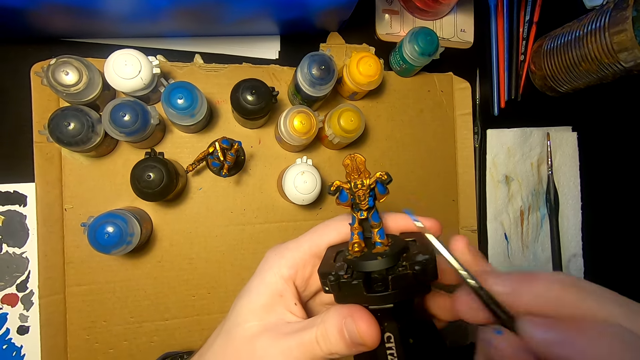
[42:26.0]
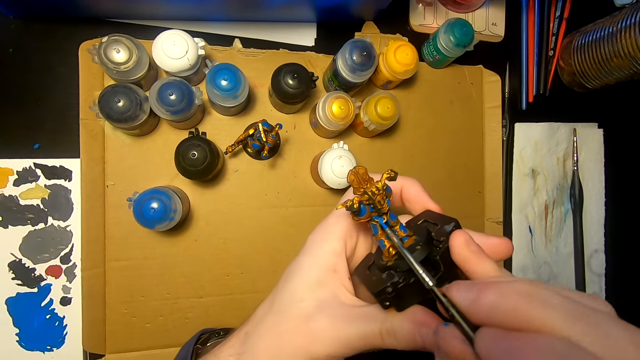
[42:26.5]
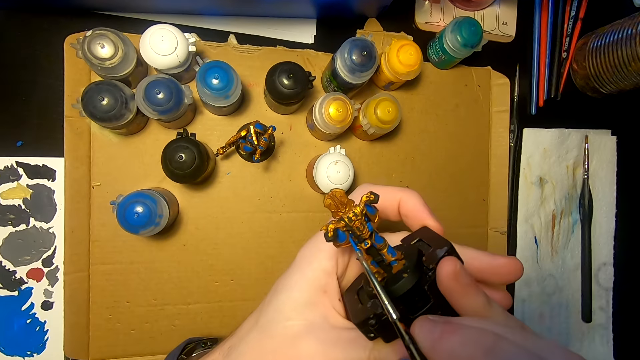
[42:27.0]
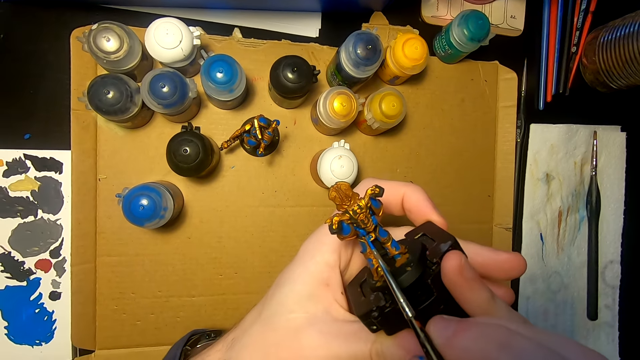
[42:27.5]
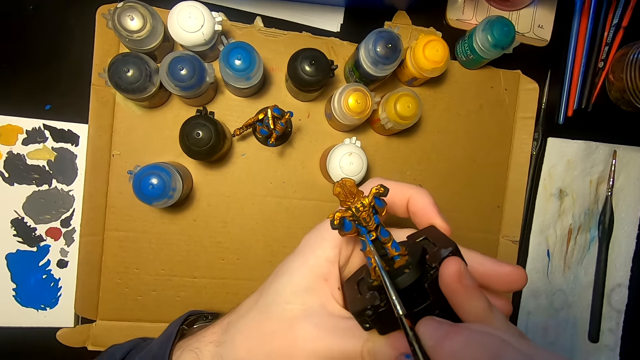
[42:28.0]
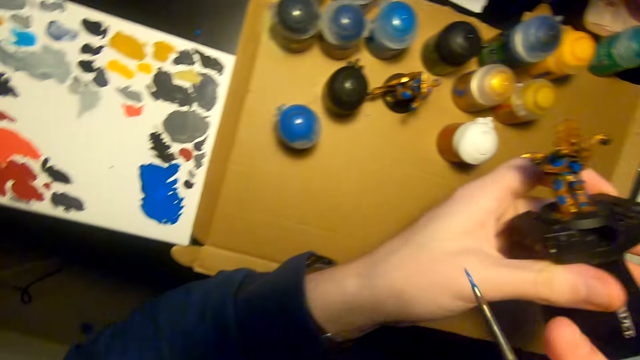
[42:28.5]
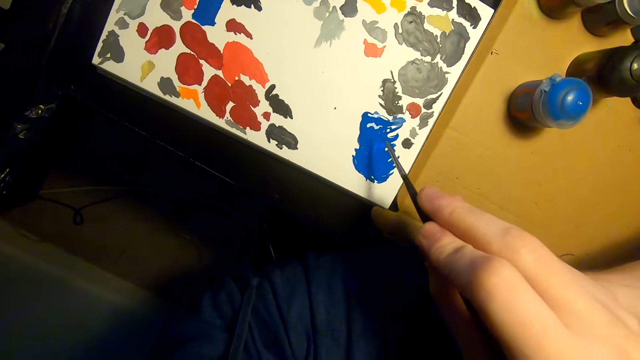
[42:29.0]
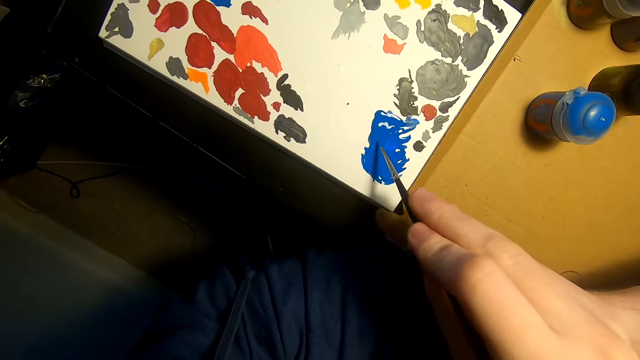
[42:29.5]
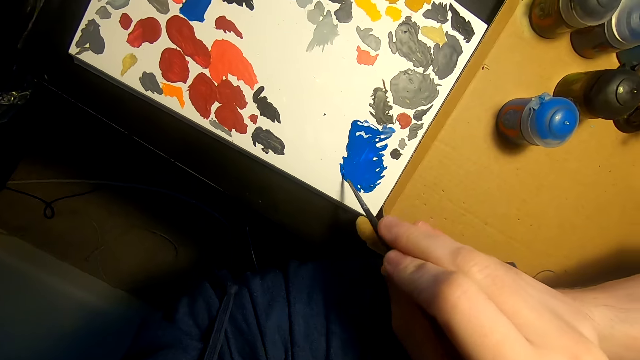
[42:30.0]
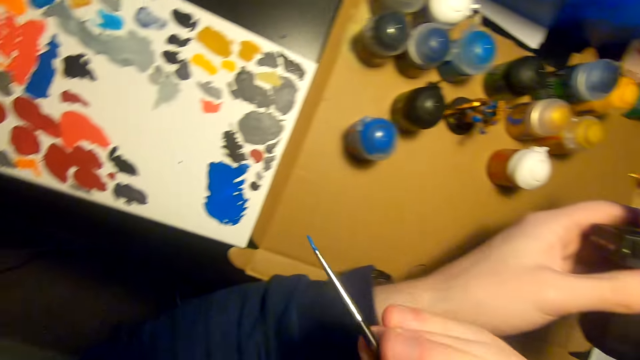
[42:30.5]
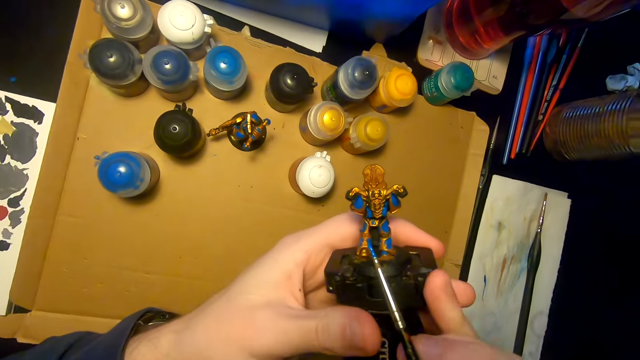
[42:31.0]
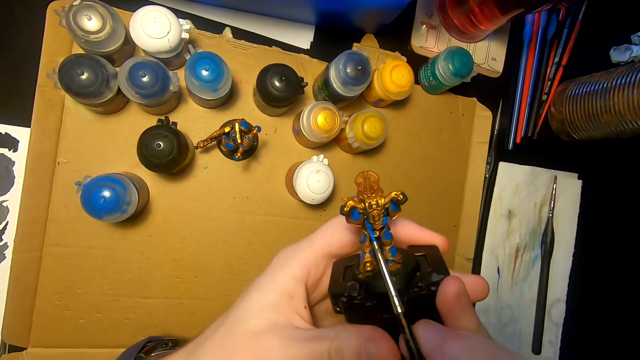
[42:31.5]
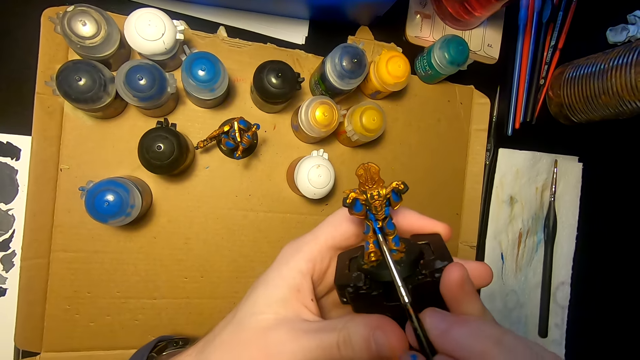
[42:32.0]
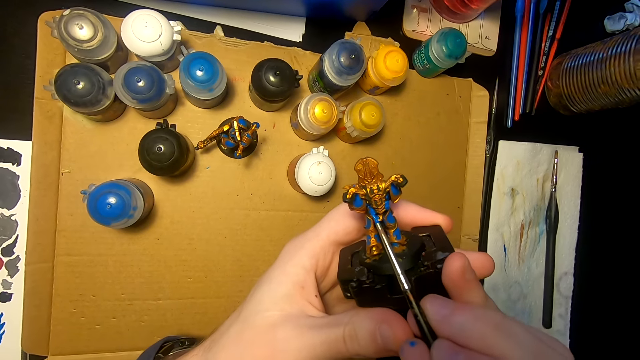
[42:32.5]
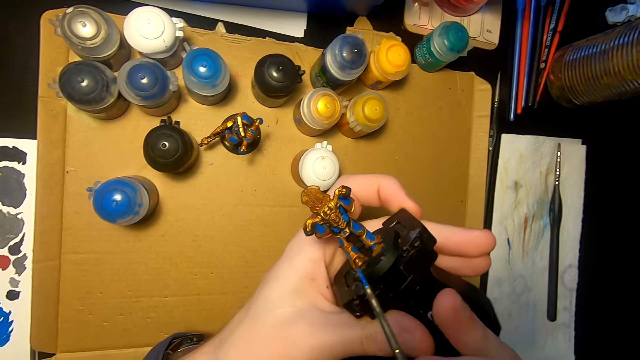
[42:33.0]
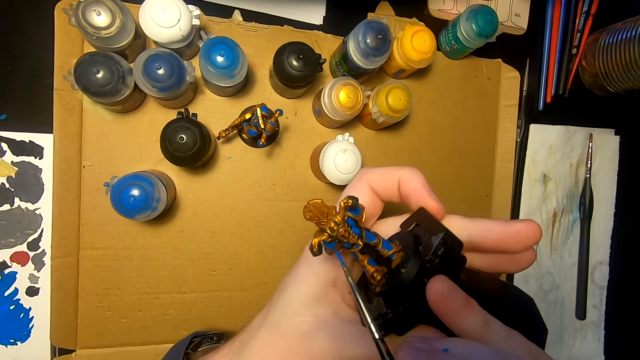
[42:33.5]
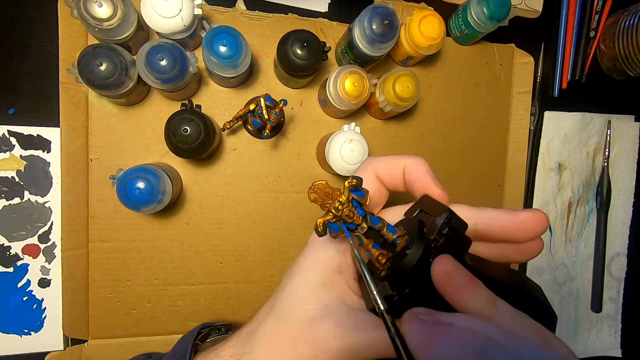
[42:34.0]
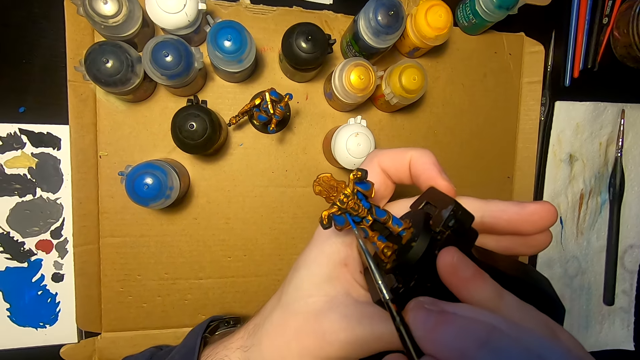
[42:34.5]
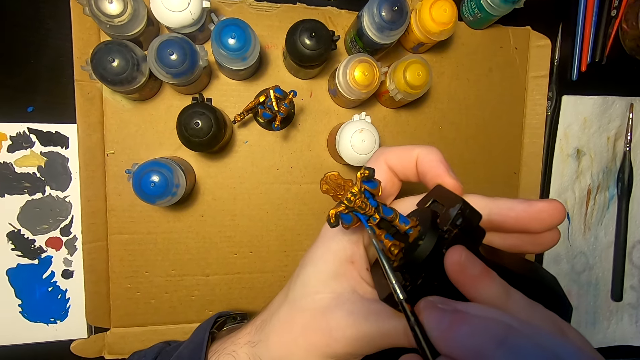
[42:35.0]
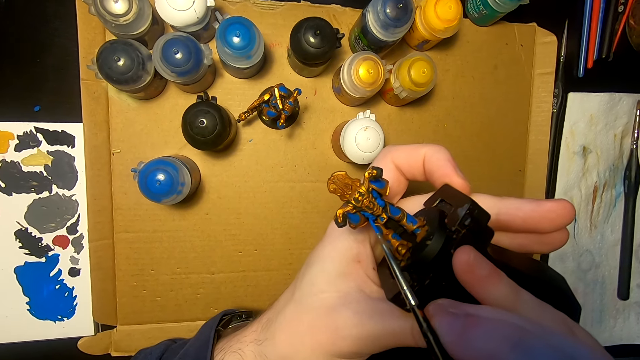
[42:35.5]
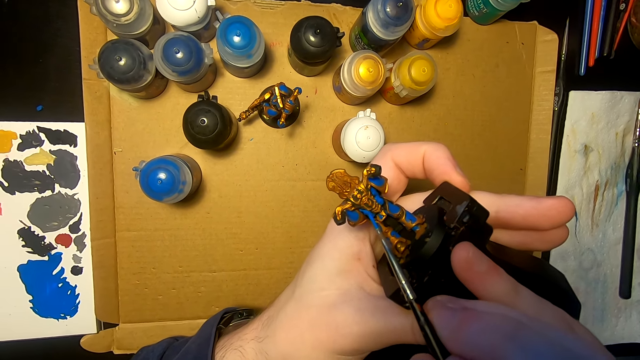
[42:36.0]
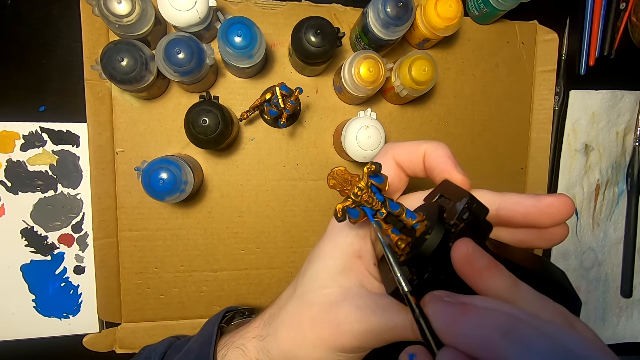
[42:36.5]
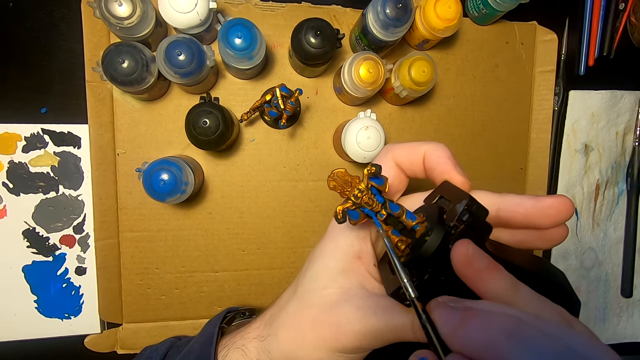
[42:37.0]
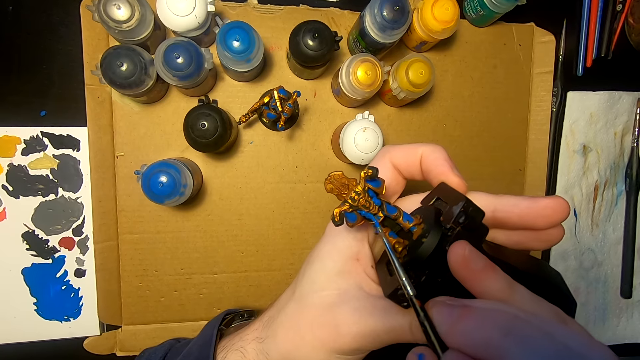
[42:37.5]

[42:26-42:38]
The camera wearer lifts the right hand. They paint a figurine with a paintbrush or pen brush. They move the right hand. They rub the pen brush on the paint. They dip the paintbrush in the paint. They lift the right hand. They paint the figurine with the paintbrush. They paint it again.

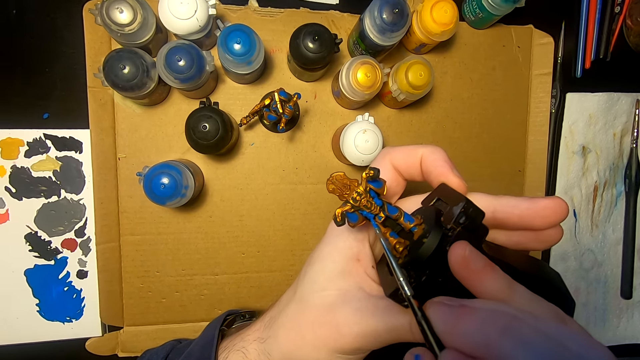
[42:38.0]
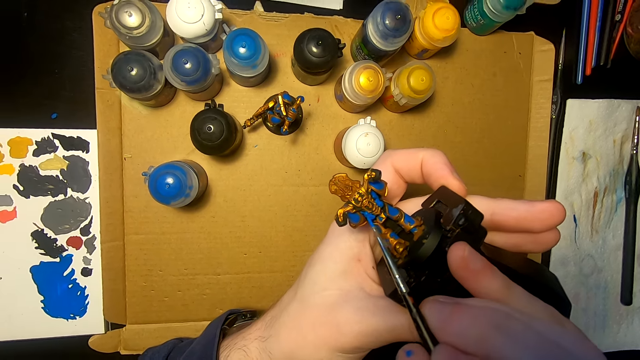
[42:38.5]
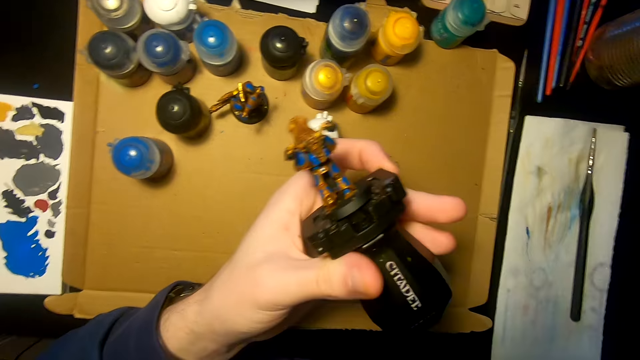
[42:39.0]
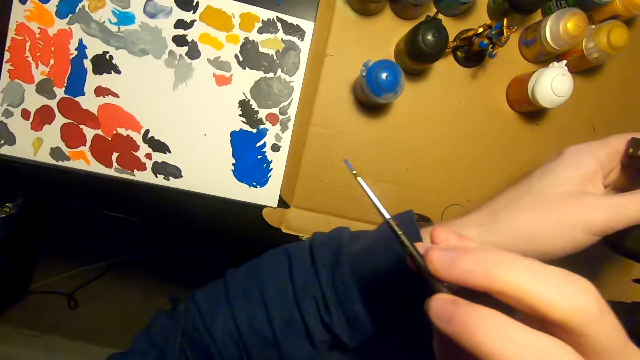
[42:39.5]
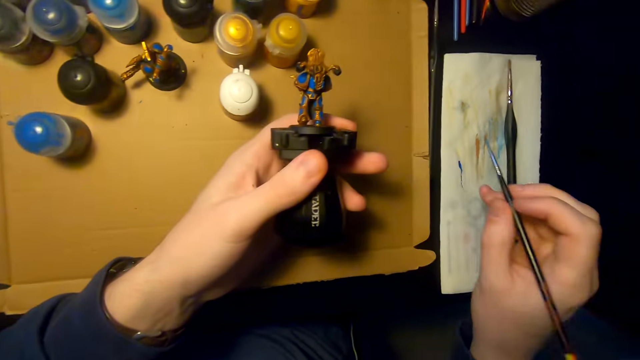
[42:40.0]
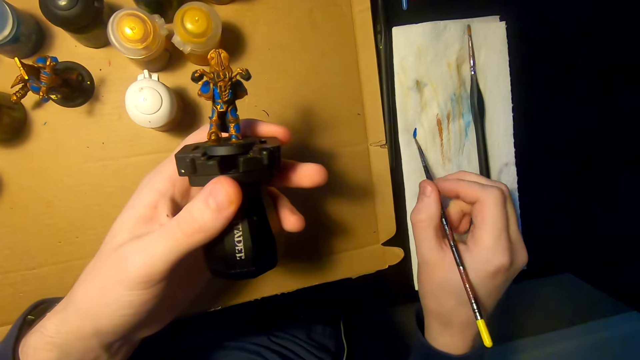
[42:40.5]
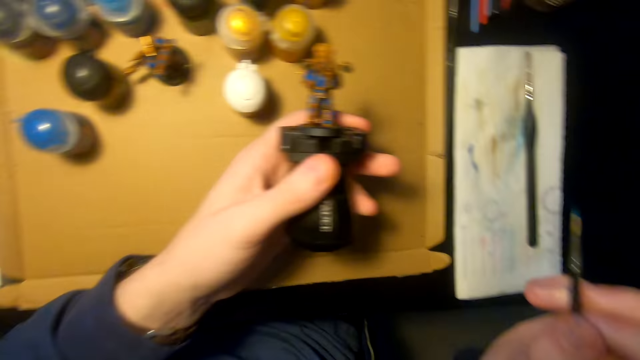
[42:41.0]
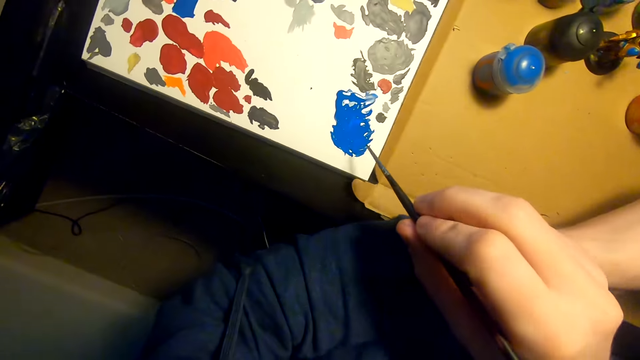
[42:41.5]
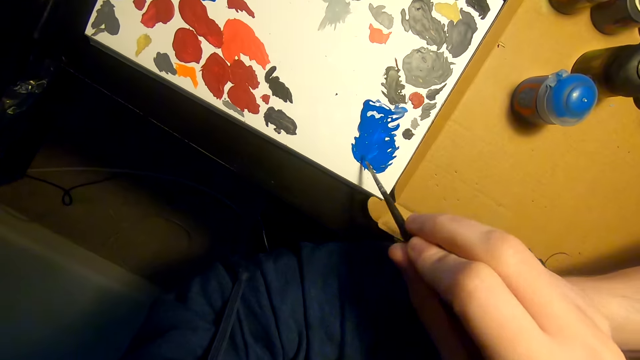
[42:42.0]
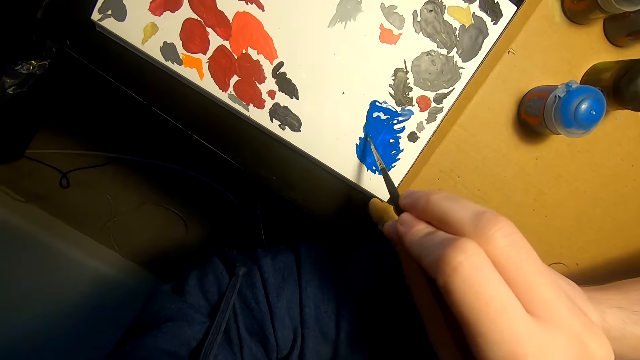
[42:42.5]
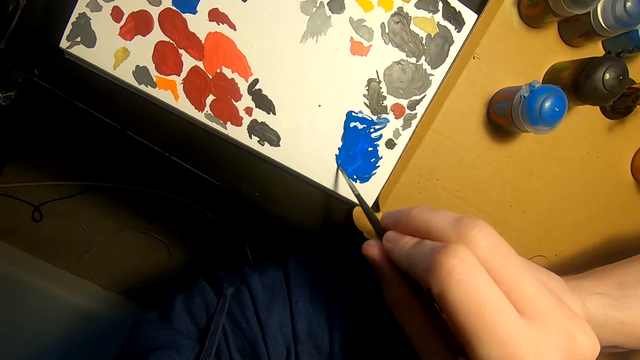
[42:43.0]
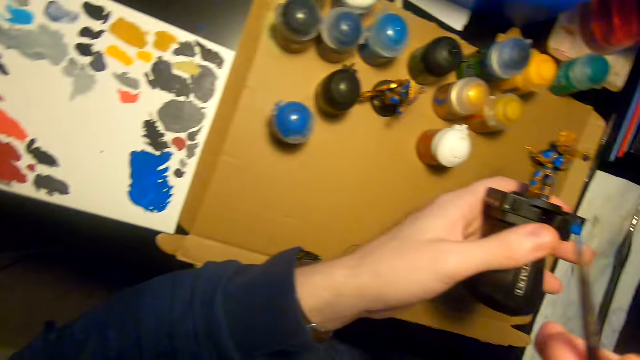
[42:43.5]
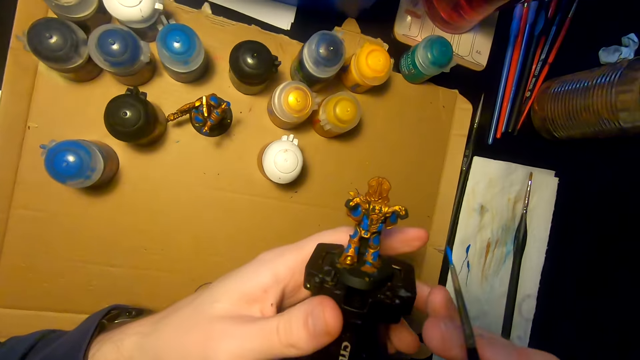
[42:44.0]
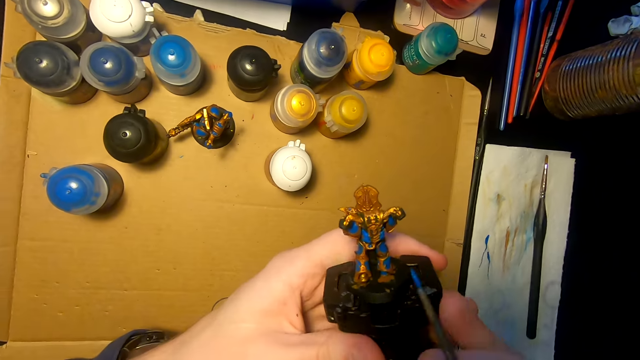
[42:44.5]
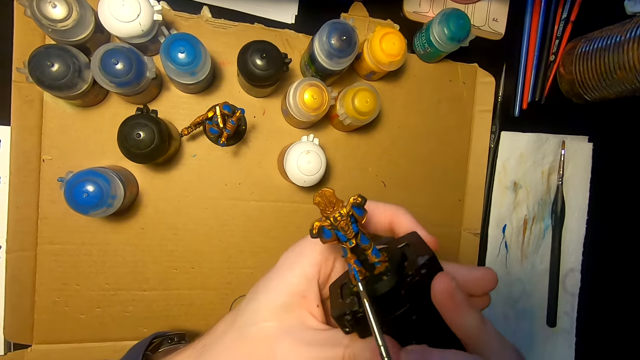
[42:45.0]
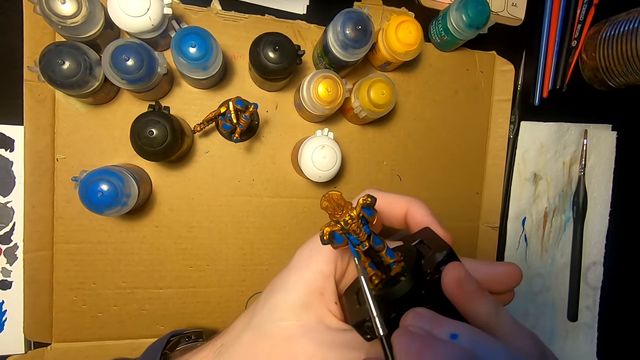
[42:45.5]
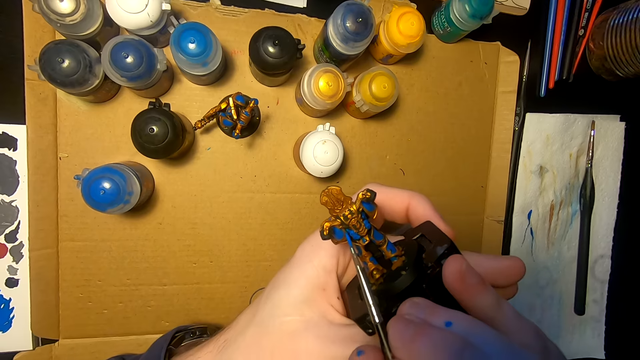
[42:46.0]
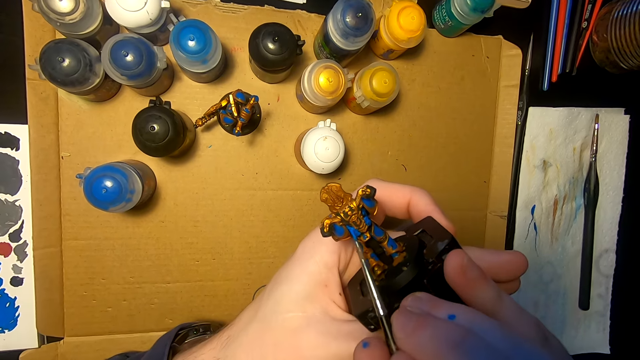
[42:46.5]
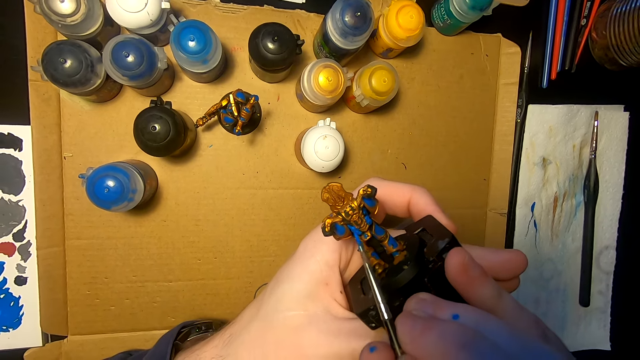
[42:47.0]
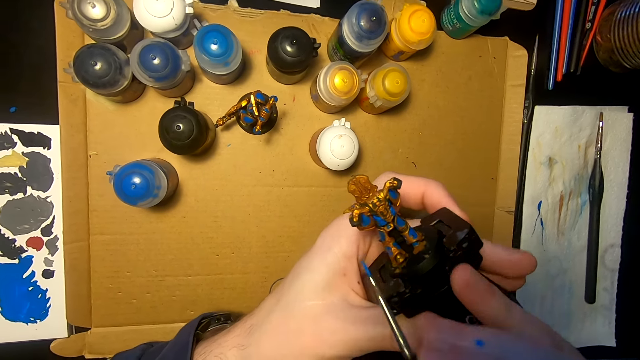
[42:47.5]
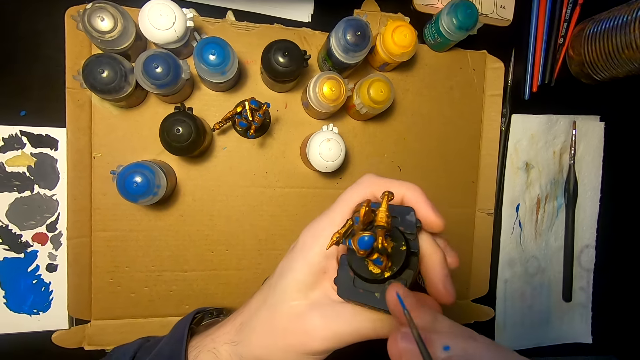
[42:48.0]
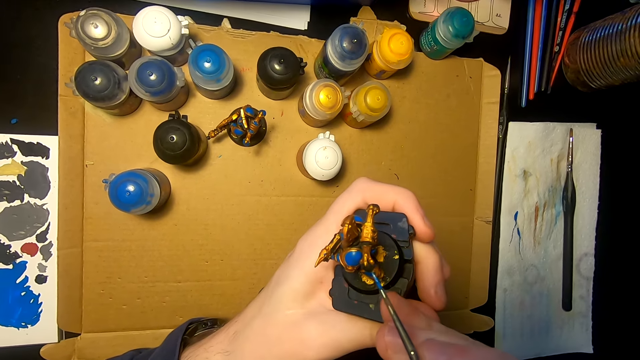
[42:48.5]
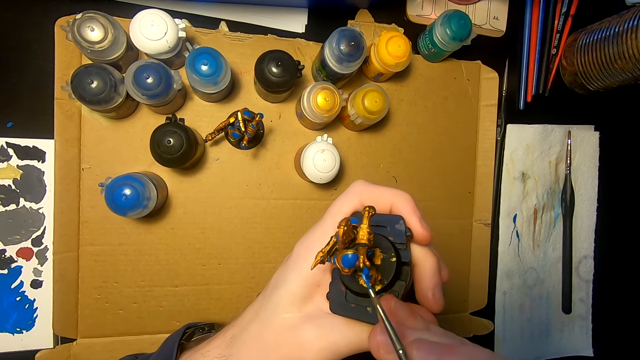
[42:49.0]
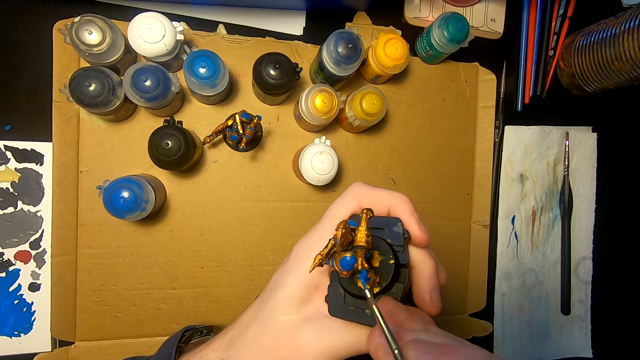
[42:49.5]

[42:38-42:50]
The camera wearer lifts the right hand. They paint the tissue. They wipe the paintbrush or pen brush on the tissue paper. They lift the right hand. They rub the pen brush on the paint. They dip the paintbrush in the paint. They lift the right hand. They look at the sculpture. They paint the sculpture with the pen brush. They turn the sculpture. They paint the sculpture with the pen brush.
